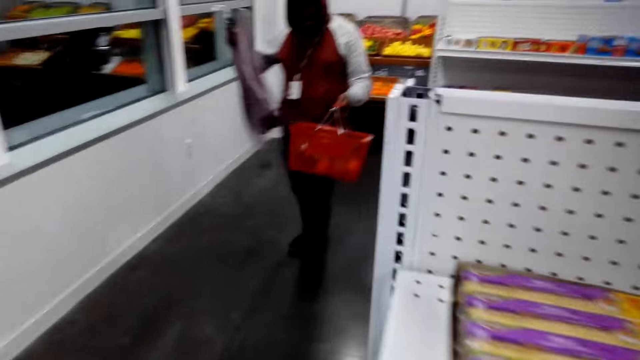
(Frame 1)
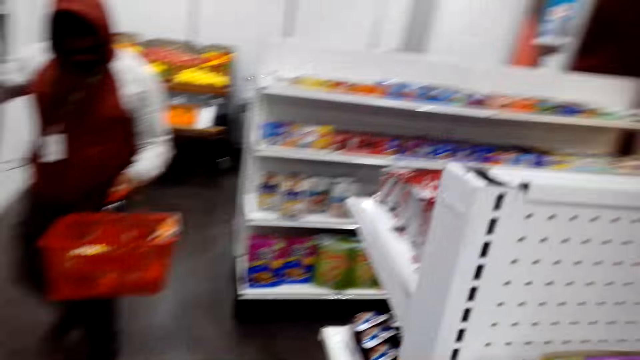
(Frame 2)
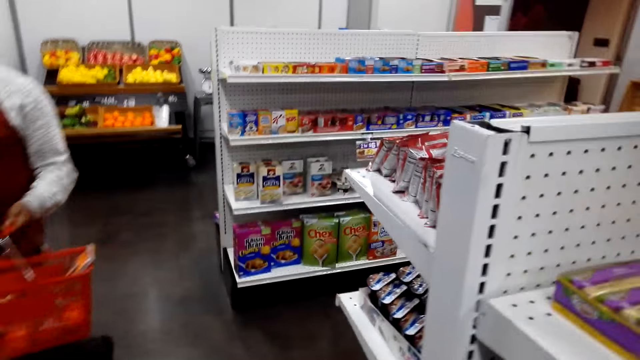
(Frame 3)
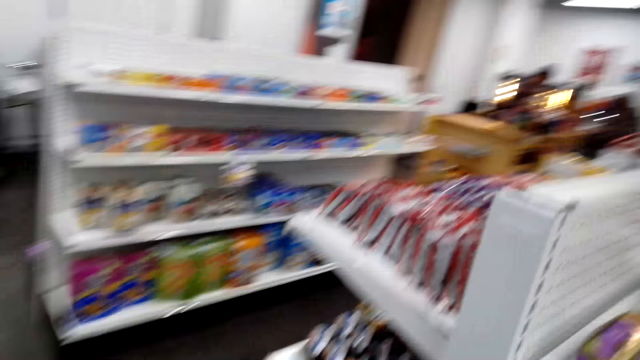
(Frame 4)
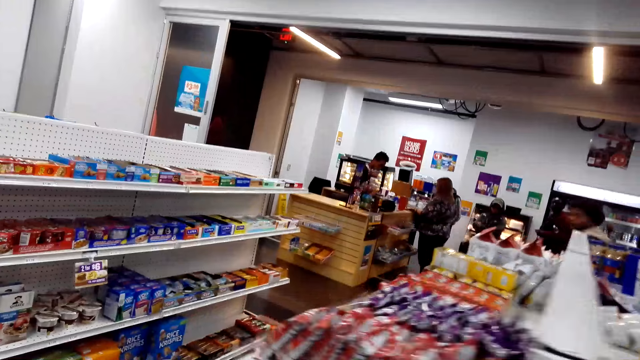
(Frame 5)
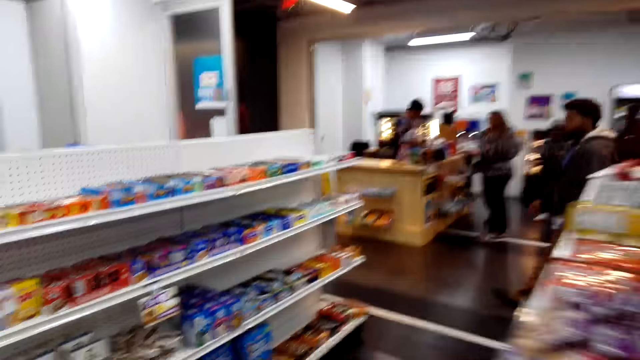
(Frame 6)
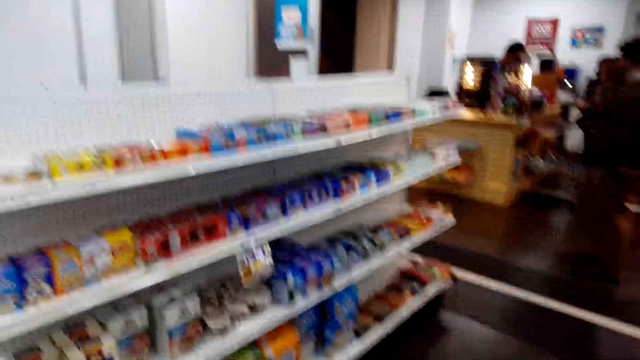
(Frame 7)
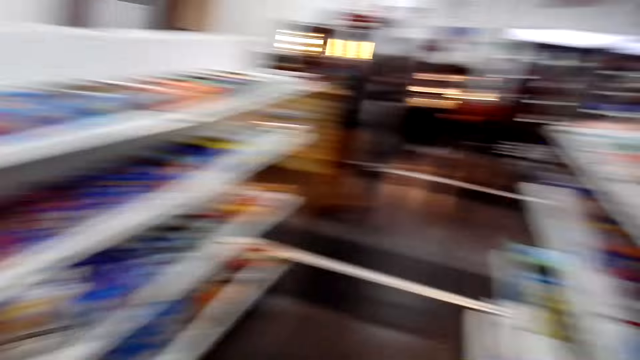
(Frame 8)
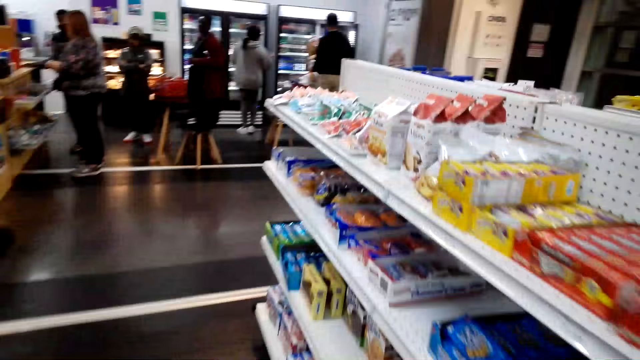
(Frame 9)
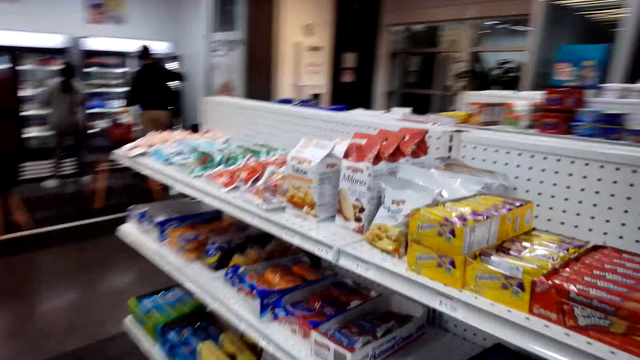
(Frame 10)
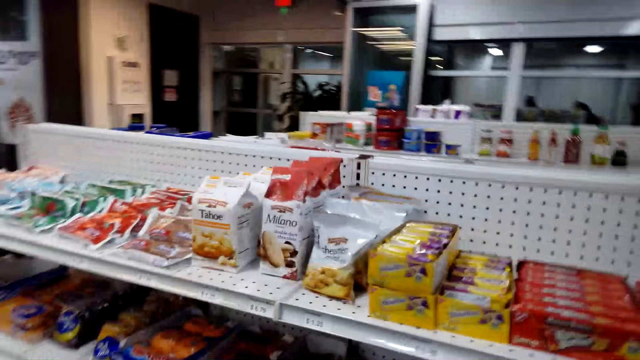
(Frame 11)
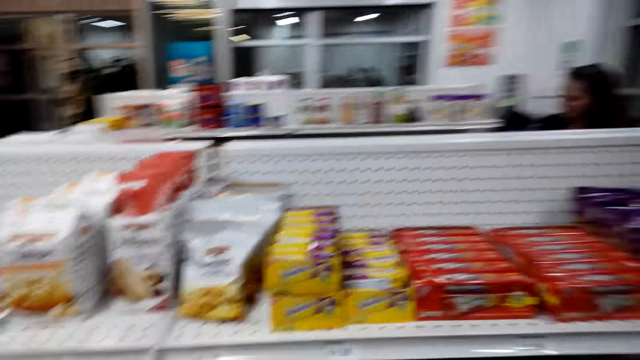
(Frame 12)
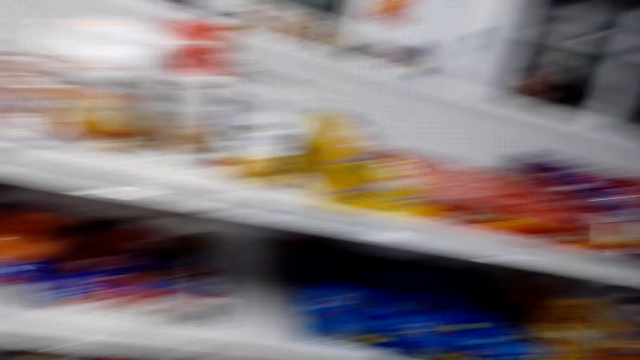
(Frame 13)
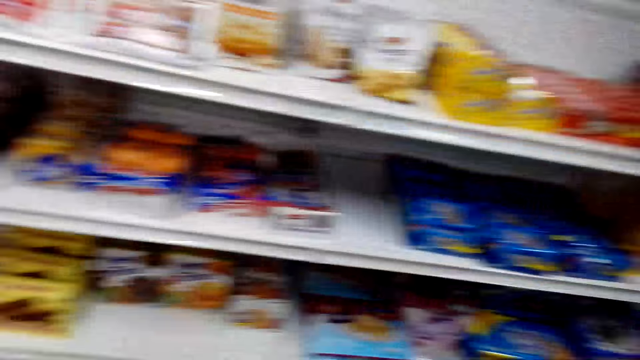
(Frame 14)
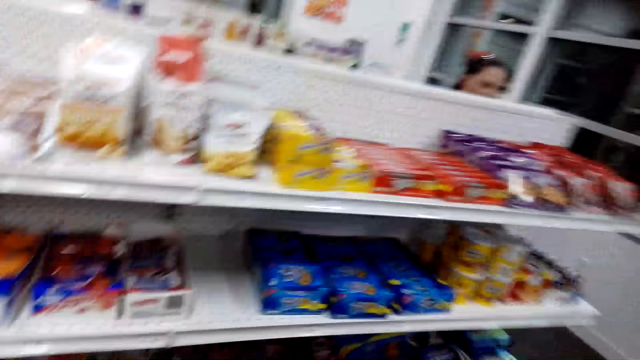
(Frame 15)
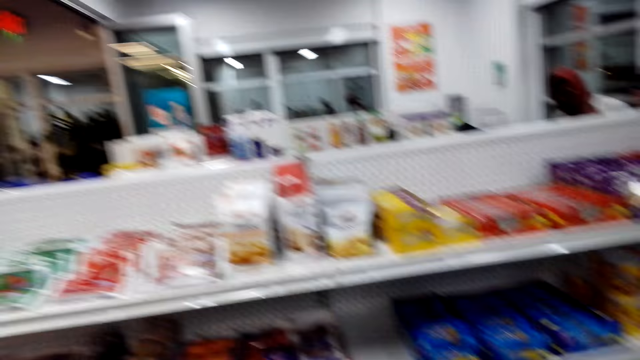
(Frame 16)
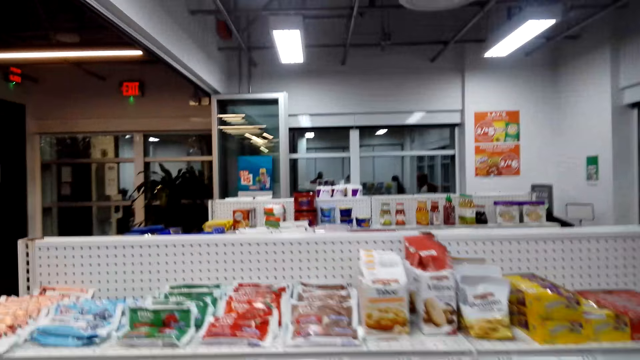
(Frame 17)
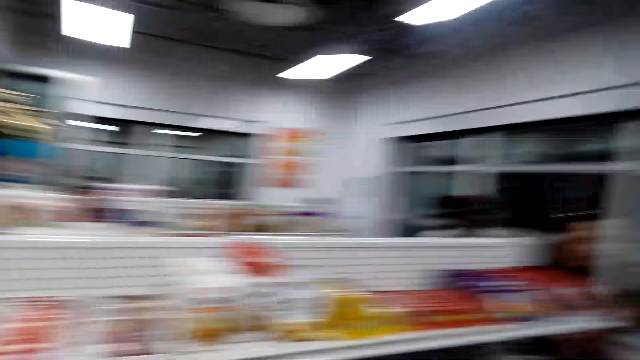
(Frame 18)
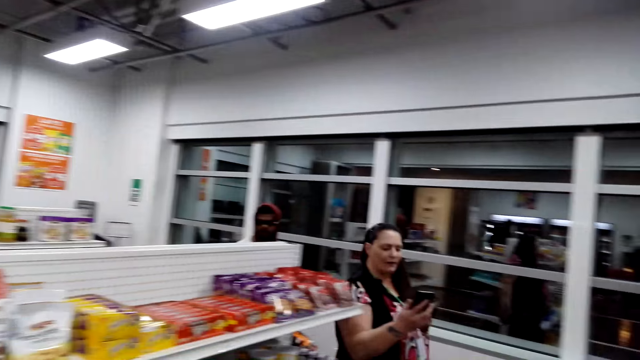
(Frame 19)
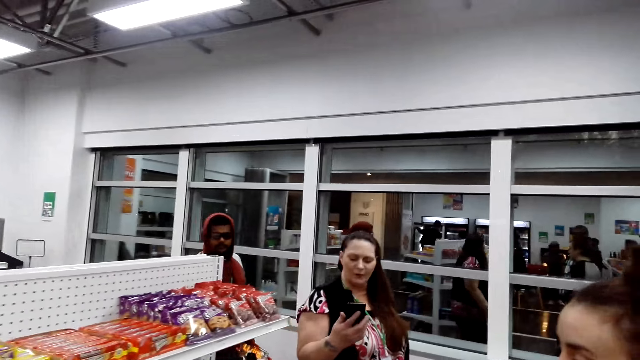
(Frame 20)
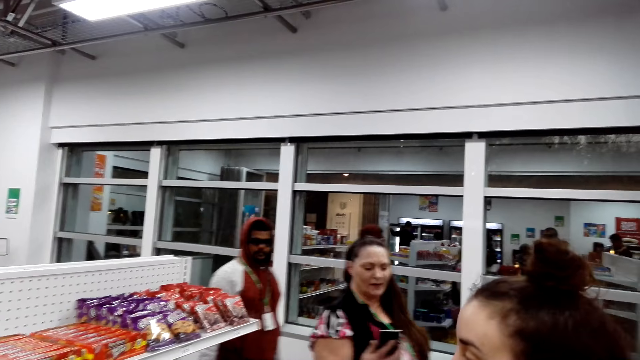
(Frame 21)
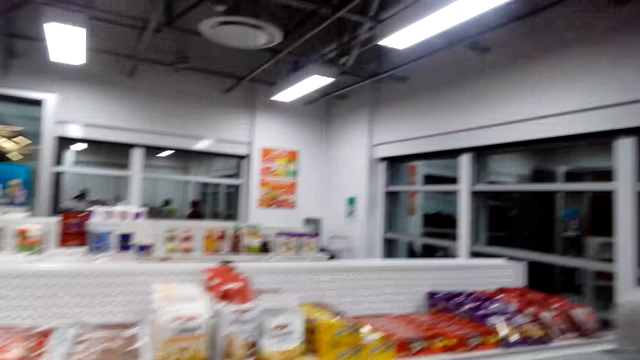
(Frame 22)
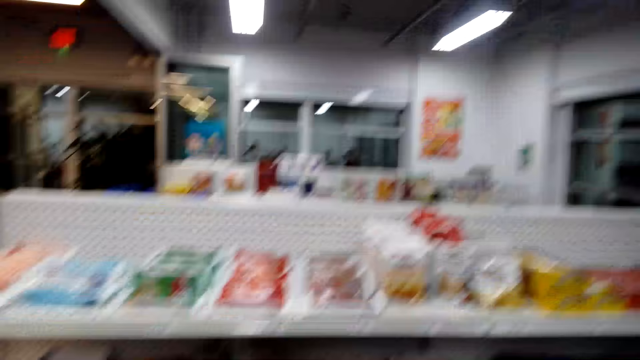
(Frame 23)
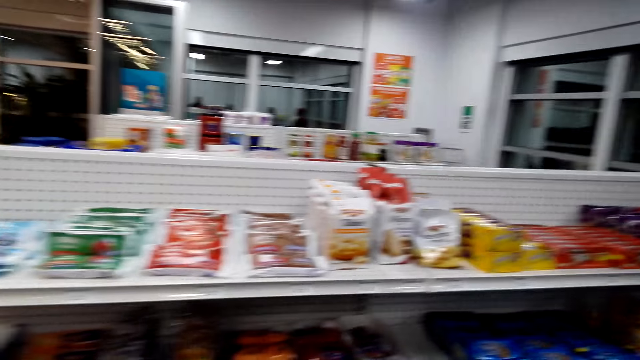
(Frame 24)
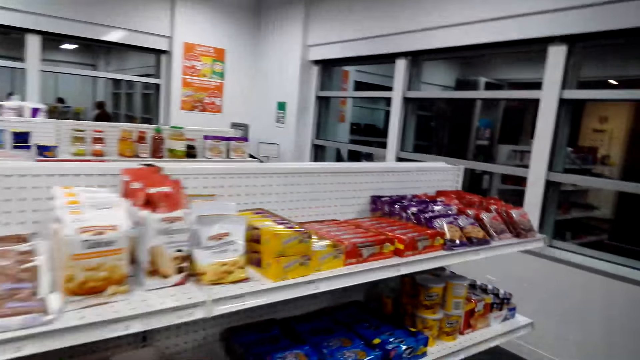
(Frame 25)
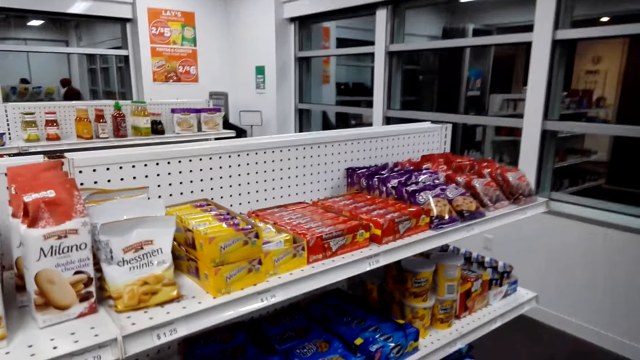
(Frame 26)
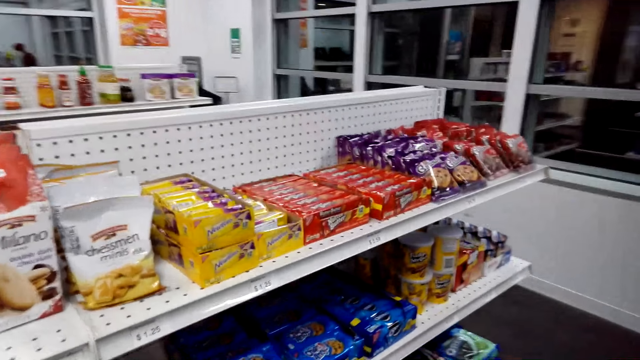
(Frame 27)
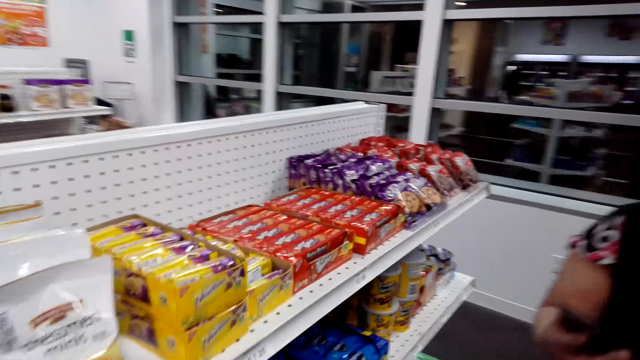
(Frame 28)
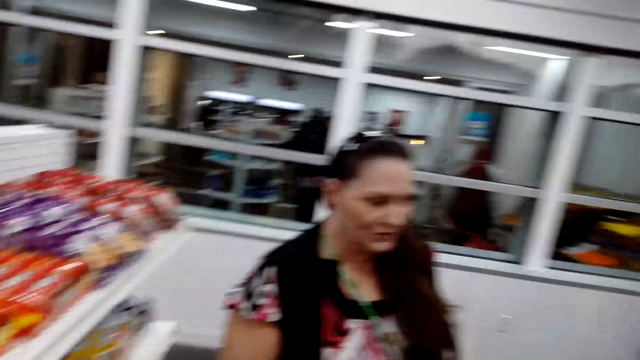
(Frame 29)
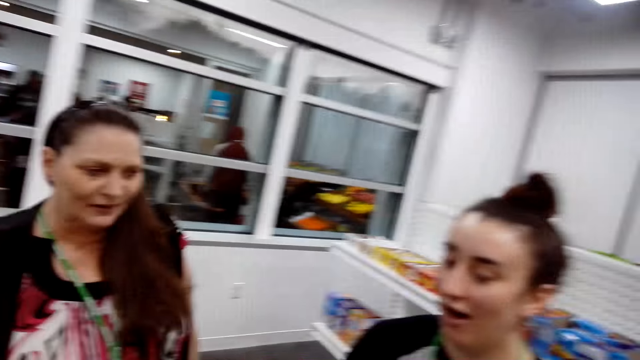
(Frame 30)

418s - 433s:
The camera wearer walks around. They talk to a woman. The woman walks around and looks at the phone. The camera wearer looks at the shelf.

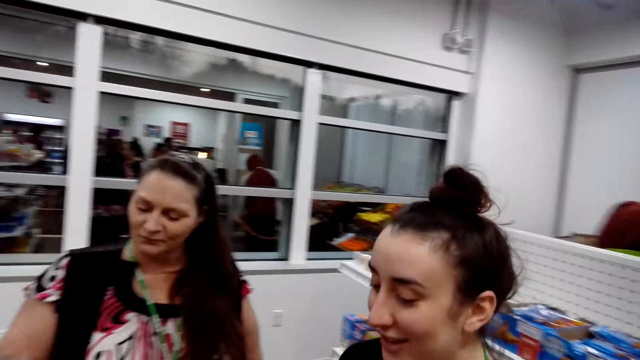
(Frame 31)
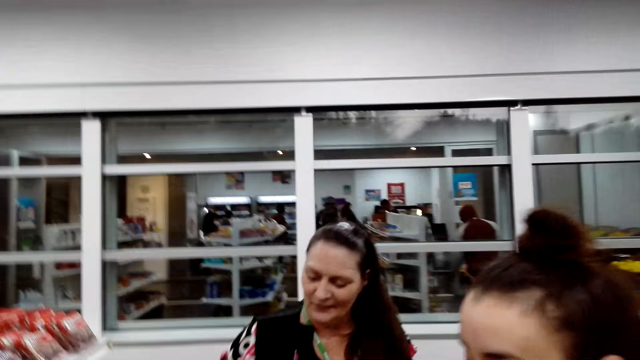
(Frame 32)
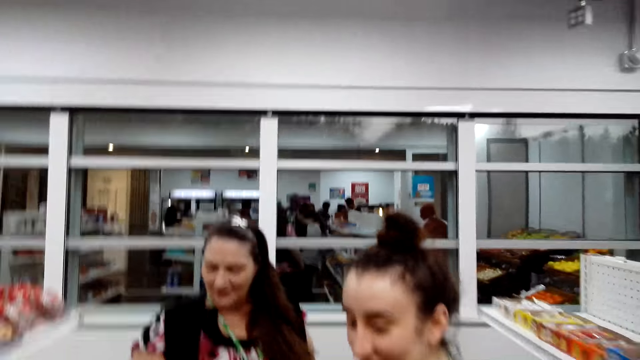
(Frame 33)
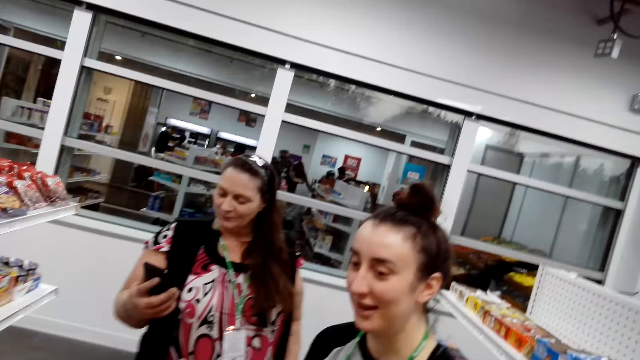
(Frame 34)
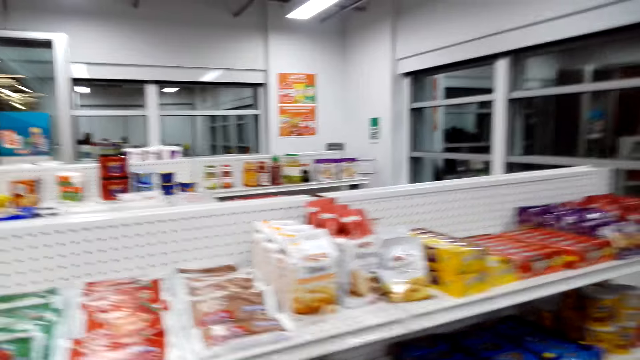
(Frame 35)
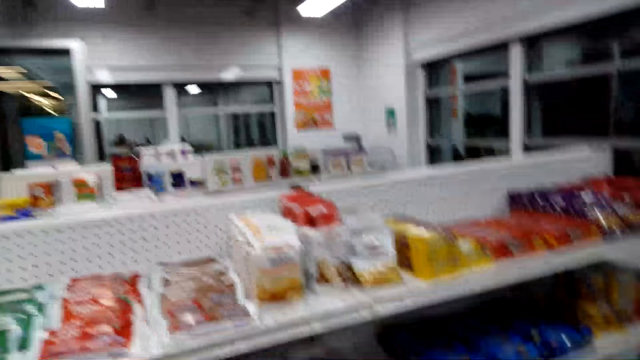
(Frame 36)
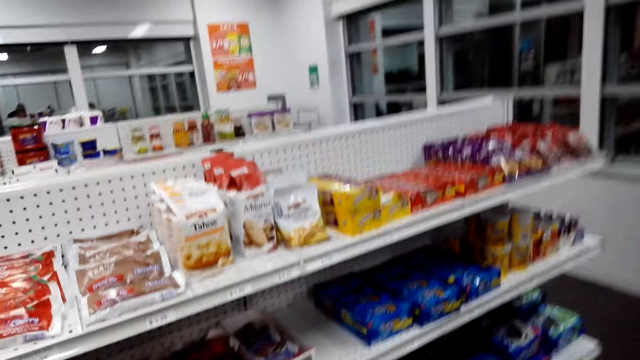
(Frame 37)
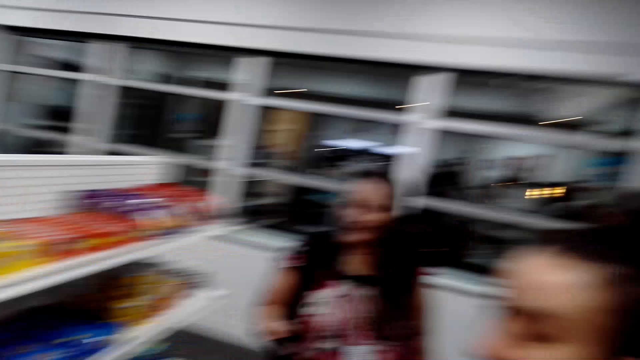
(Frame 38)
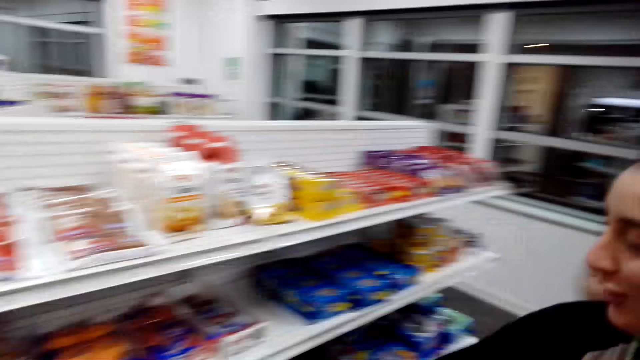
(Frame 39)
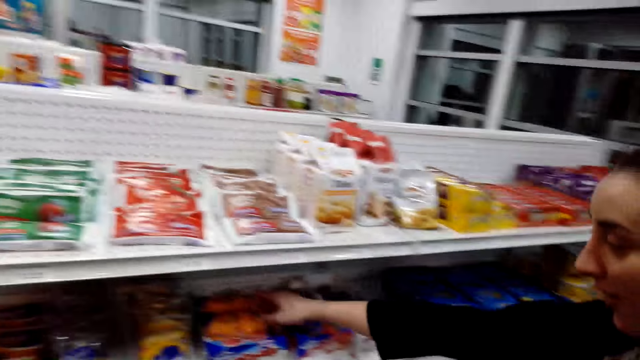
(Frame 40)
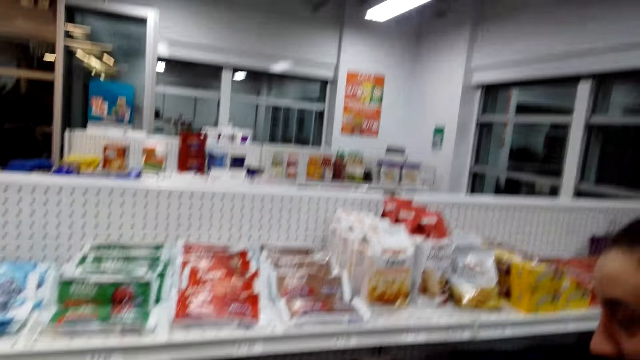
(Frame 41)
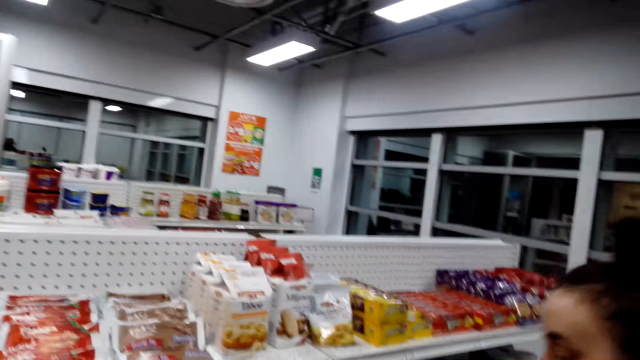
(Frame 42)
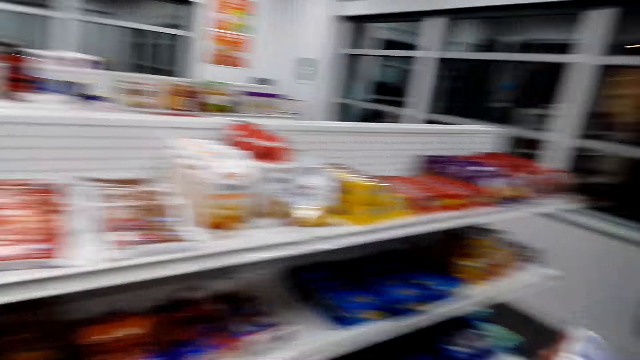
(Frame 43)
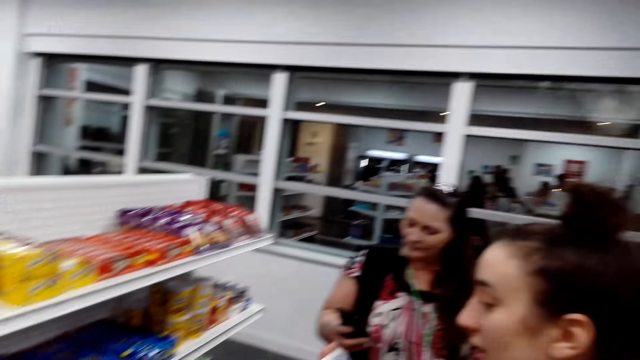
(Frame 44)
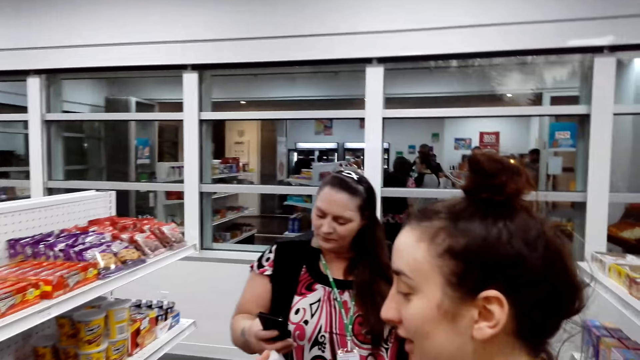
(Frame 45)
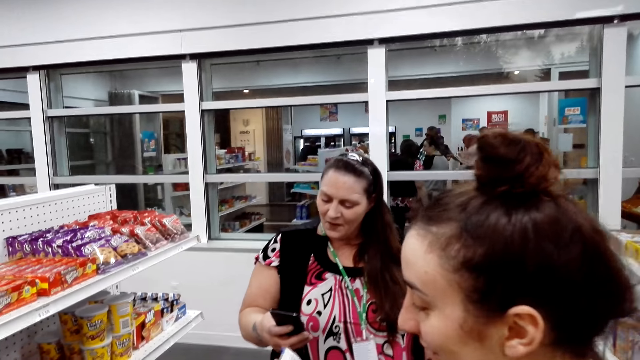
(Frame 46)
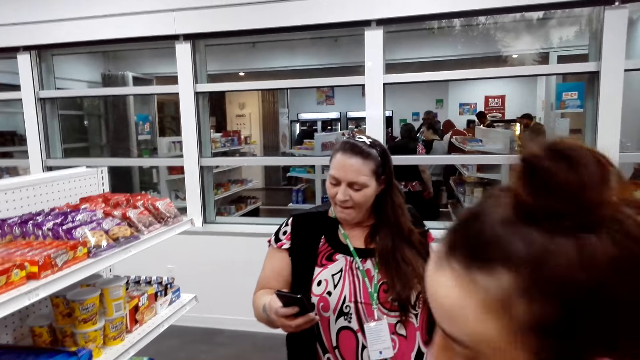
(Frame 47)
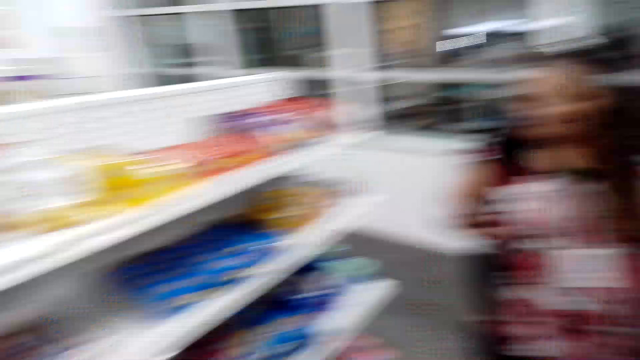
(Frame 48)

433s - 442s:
A woman picks a chocolate from the shelf. A person operates her phone.
